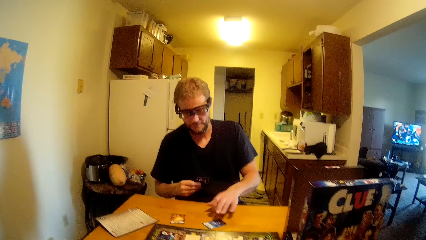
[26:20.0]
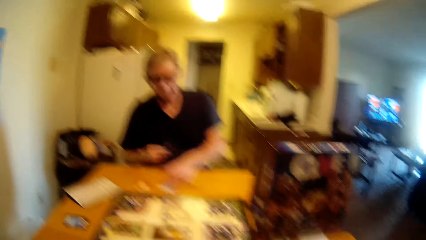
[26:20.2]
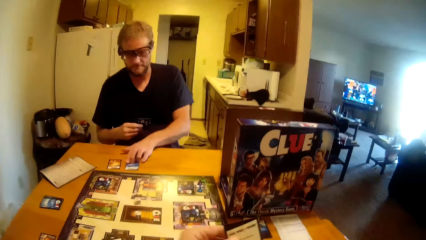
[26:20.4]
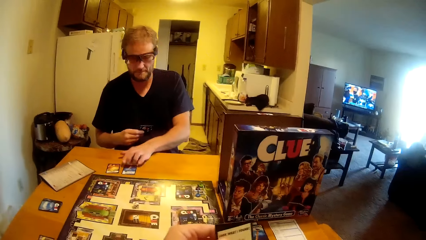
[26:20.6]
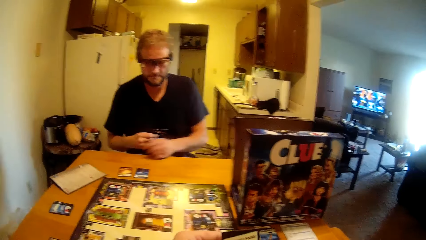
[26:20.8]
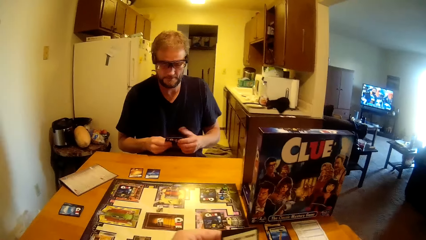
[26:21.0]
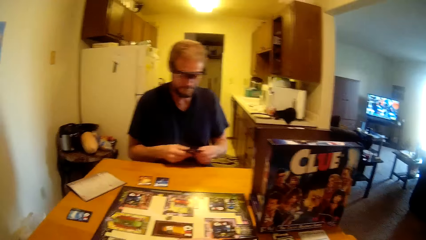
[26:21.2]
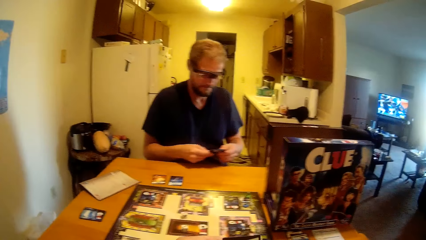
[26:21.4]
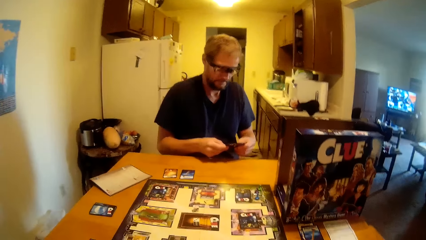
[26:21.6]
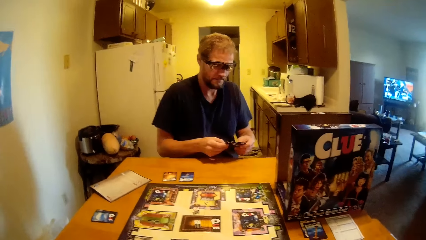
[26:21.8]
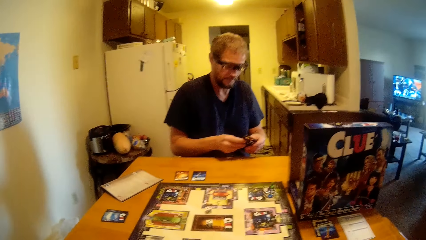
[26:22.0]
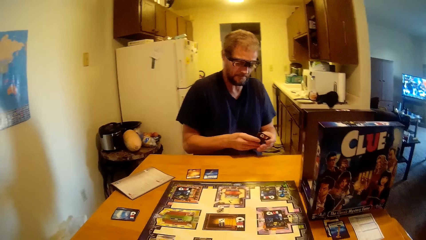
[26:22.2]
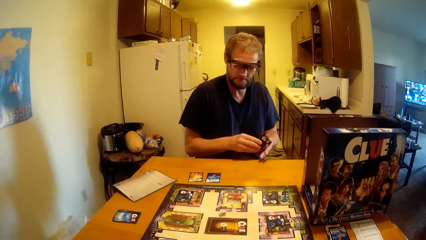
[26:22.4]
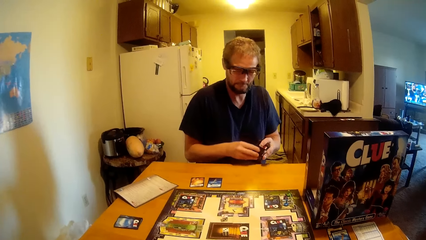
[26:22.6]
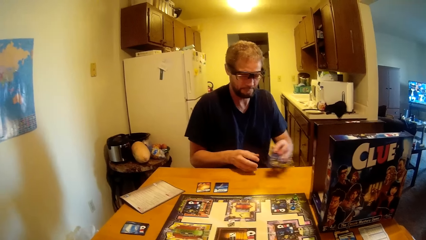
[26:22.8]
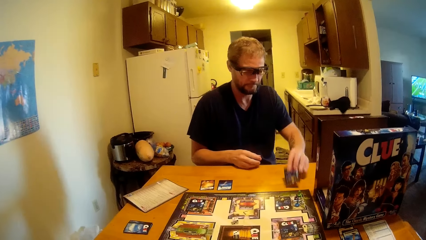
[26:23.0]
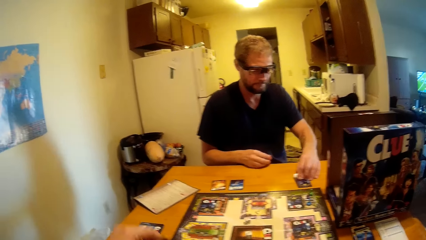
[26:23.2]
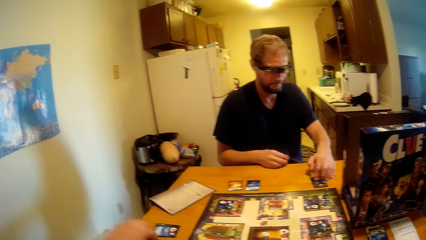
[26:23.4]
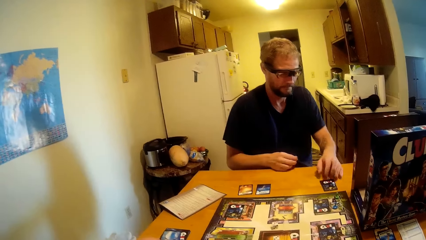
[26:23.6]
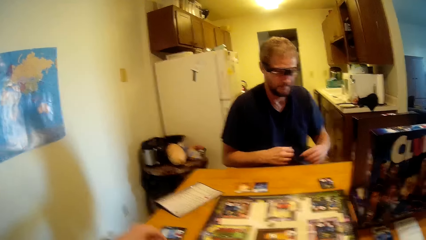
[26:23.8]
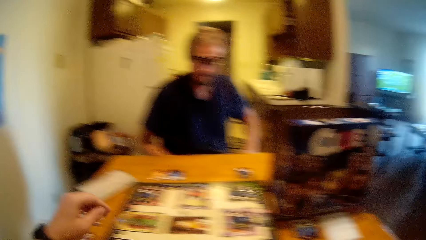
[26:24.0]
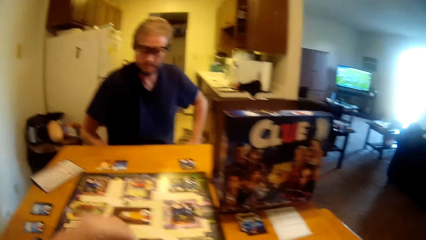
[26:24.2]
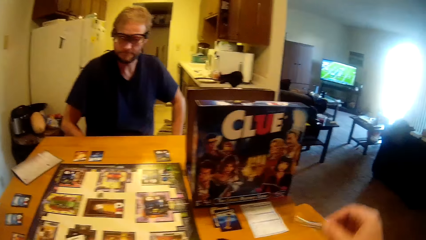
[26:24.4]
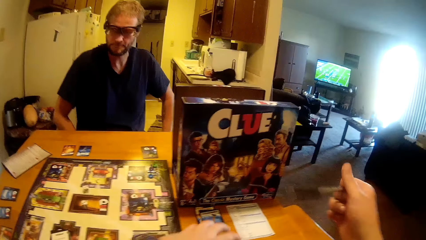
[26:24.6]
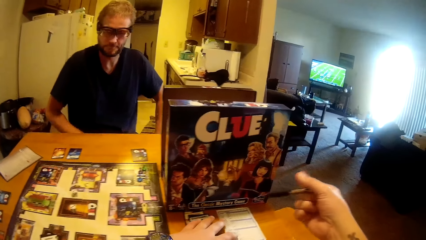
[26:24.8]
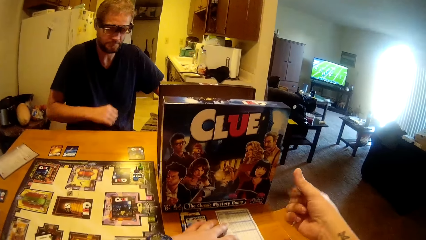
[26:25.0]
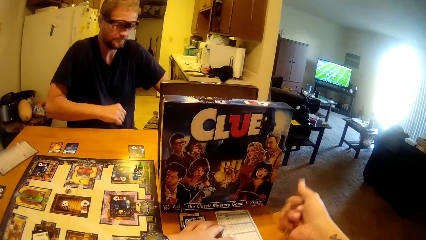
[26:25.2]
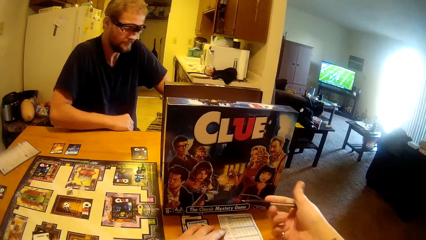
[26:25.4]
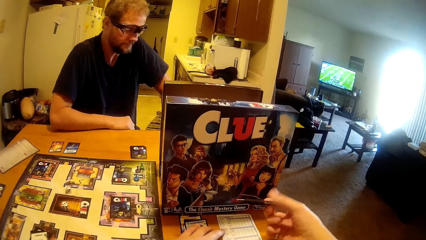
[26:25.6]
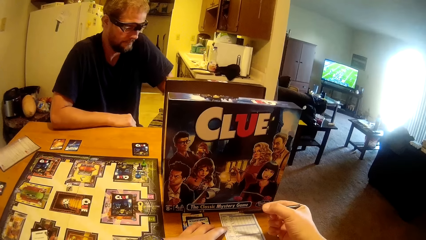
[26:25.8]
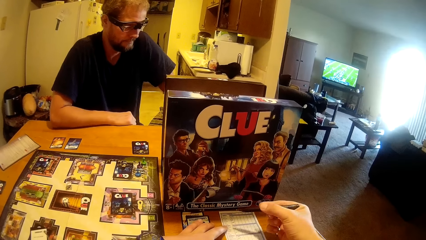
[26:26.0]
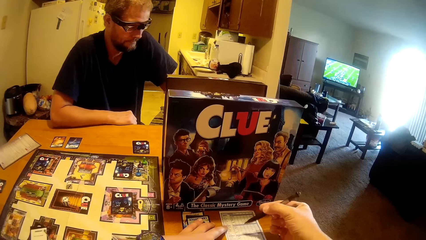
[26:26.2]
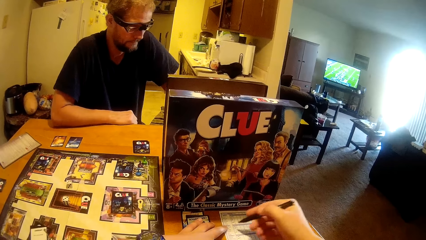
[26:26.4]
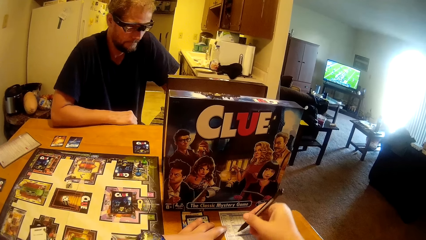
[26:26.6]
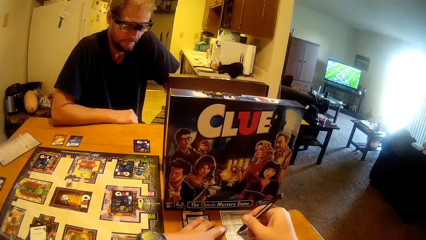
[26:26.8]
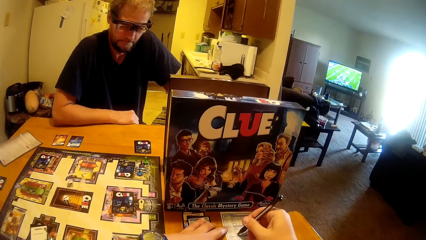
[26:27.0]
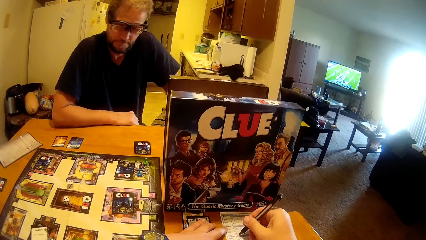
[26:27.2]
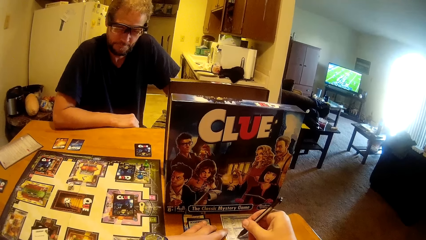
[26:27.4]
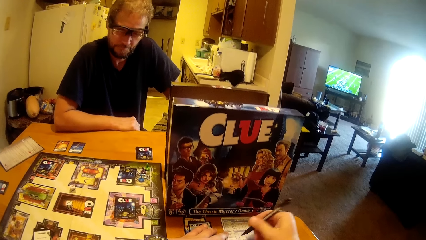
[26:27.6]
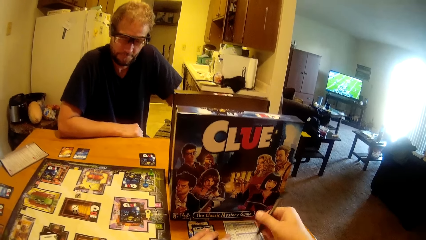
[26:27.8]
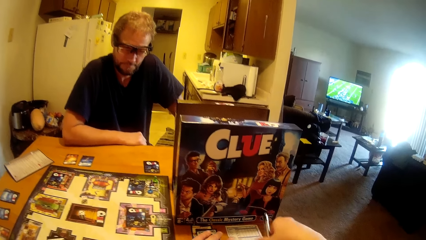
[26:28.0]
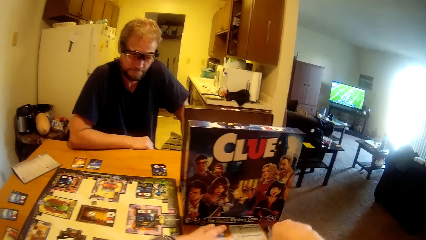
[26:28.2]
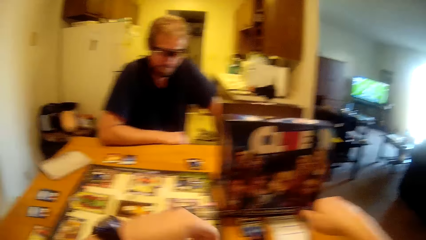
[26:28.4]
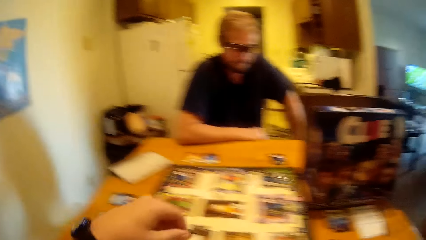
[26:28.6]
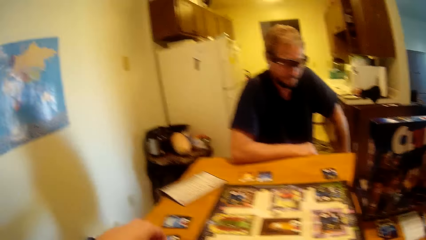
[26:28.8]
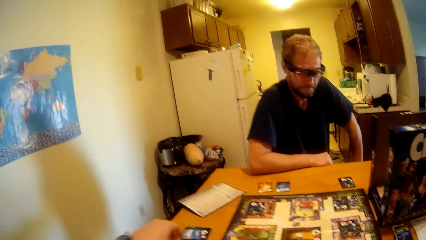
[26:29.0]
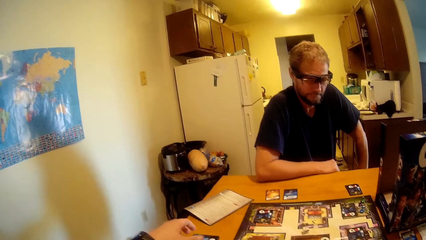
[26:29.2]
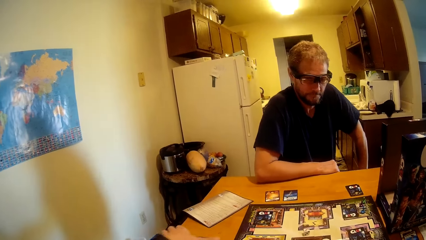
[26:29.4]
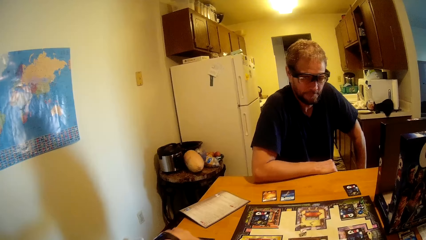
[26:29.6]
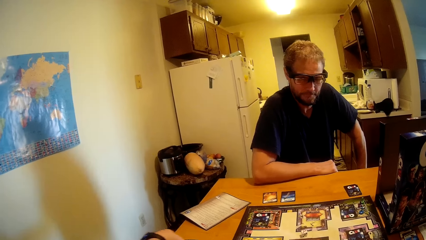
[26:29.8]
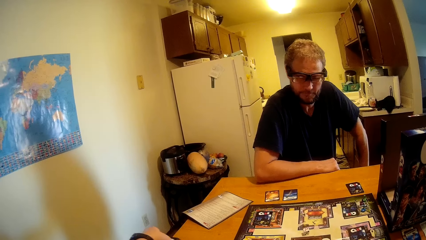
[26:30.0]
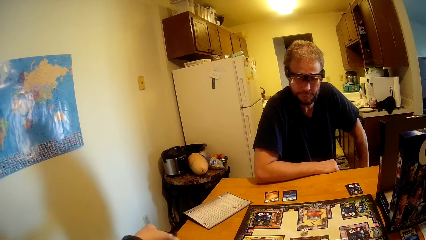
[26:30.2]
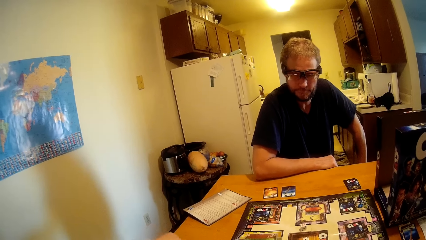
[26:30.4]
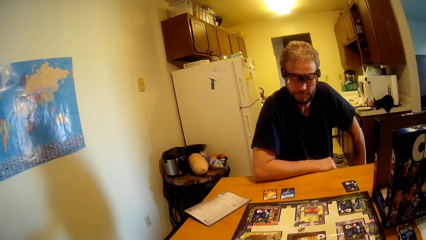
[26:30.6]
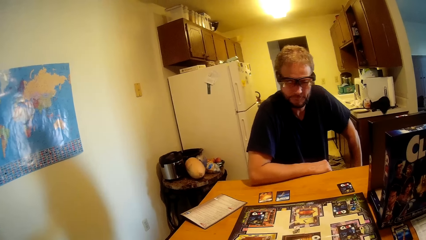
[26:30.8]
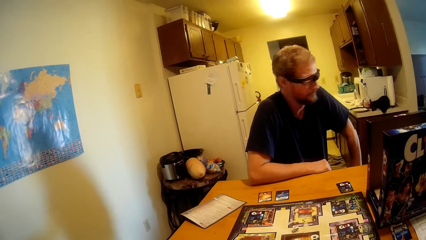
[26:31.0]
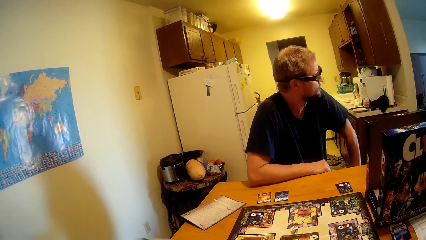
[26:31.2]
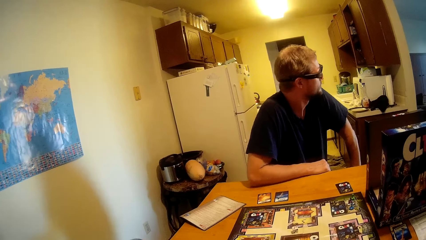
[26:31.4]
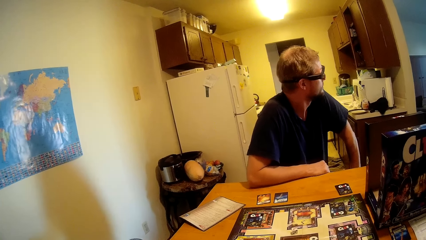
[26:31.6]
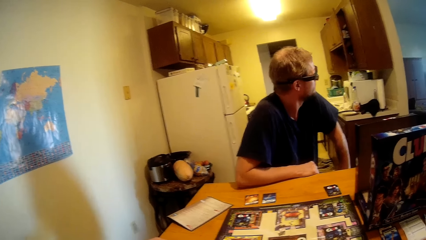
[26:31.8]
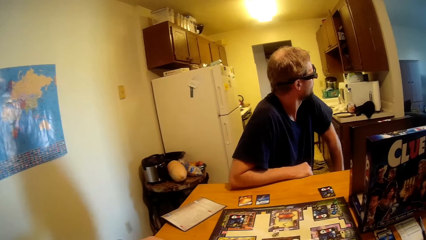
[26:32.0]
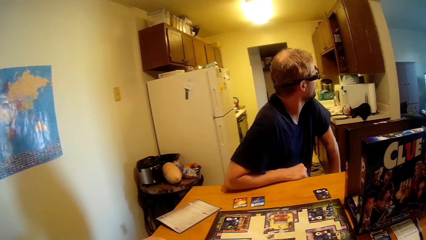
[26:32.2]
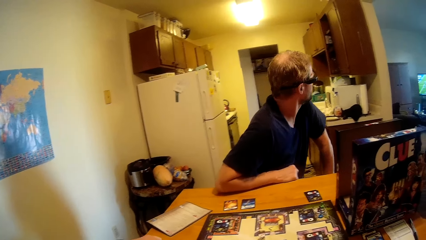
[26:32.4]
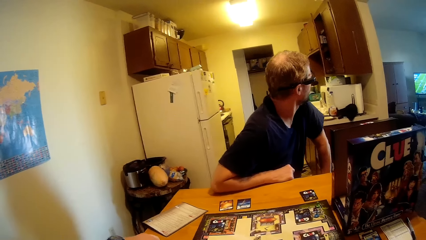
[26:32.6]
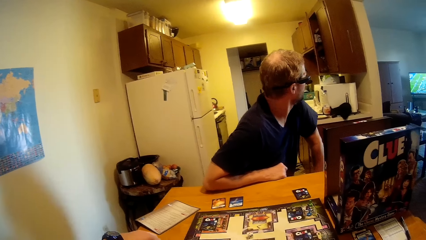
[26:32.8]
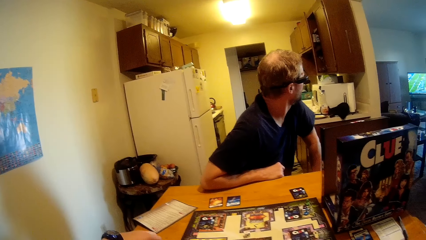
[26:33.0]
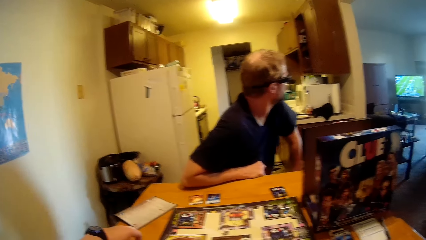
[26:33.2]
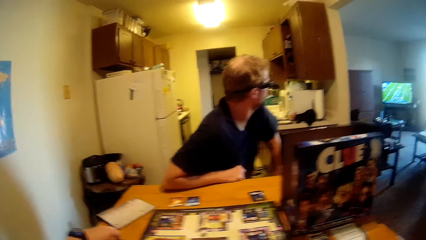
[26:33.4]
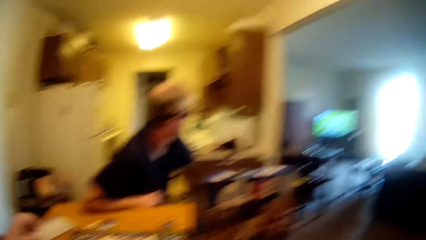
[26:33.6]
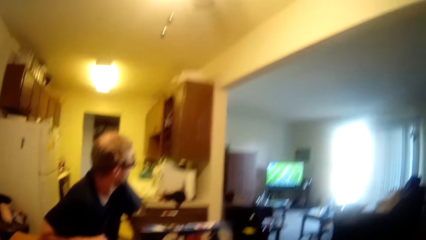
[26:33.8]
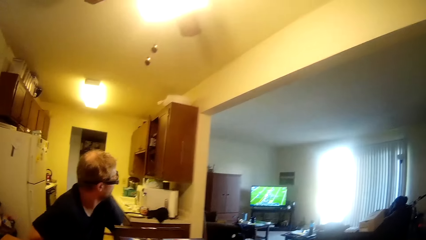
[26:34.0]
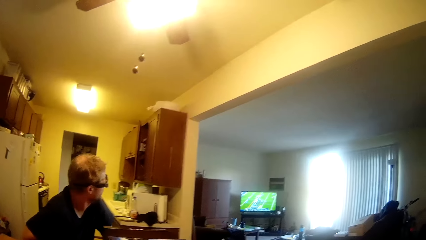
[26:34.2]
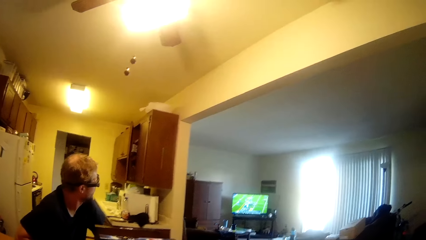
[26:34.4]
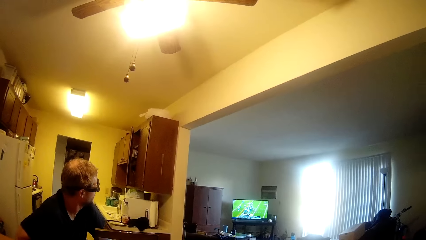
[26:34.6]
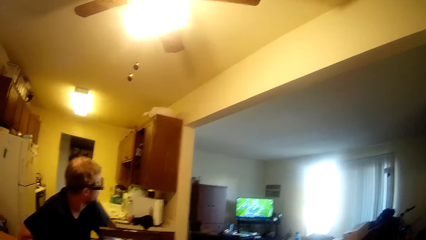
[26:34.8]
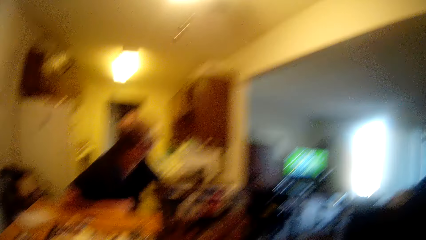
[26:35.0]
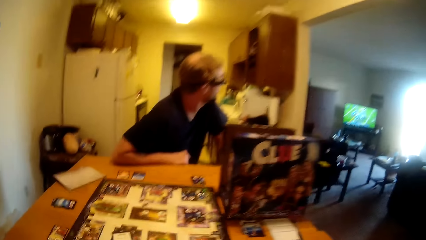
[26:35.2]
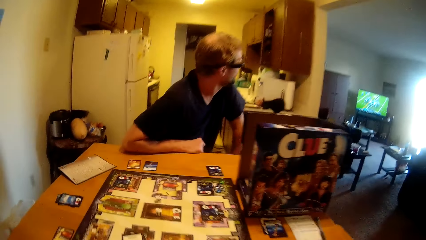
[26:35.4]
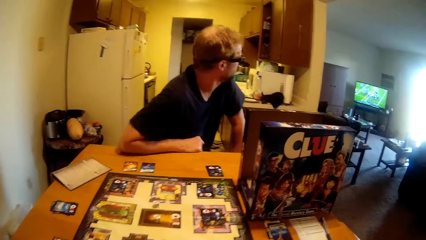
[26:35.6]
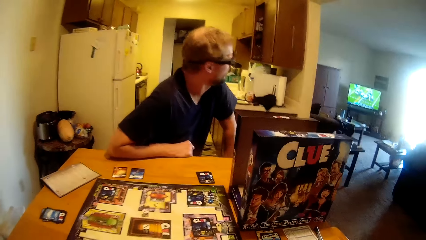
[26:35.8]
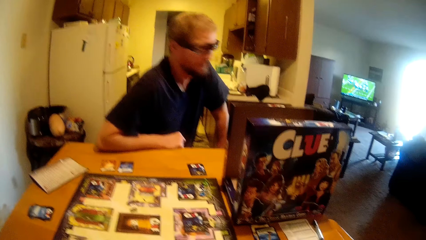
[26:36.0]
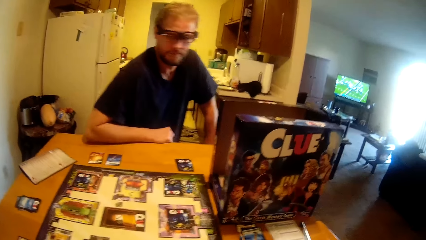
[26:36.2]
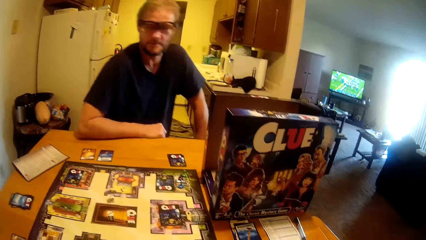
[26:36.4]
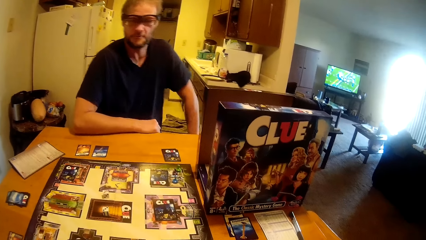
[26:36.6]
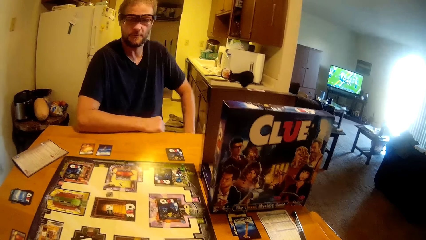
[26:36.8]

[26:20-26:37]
A man places a card down, places the cards beside each other on the table and places the remaining cards down on the table. The camera wearer holds a pen. They write on a paper. They drop the pen.
